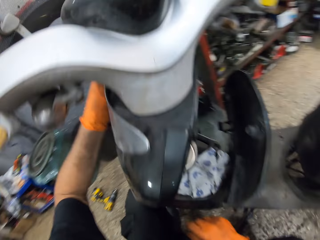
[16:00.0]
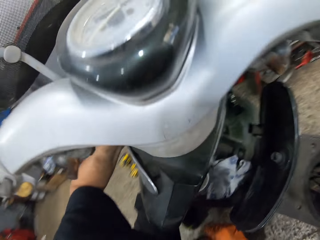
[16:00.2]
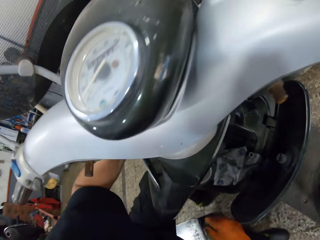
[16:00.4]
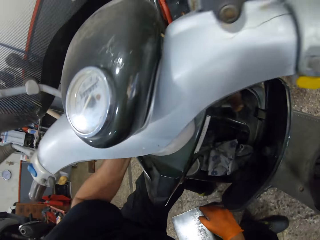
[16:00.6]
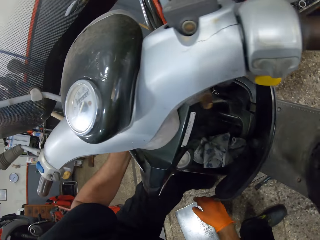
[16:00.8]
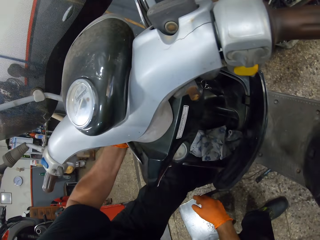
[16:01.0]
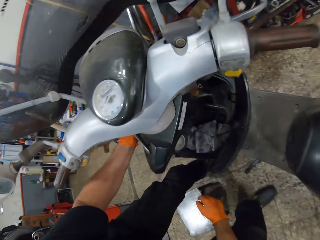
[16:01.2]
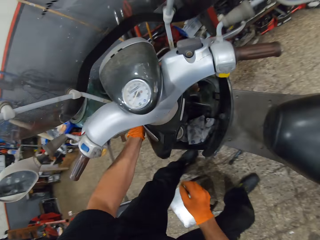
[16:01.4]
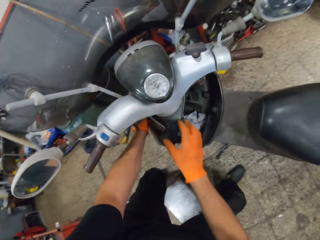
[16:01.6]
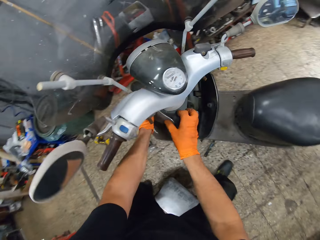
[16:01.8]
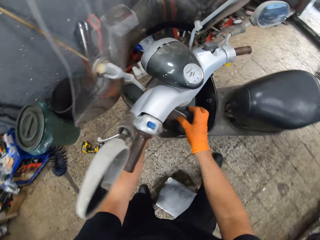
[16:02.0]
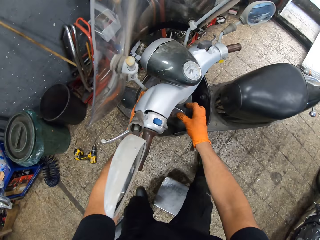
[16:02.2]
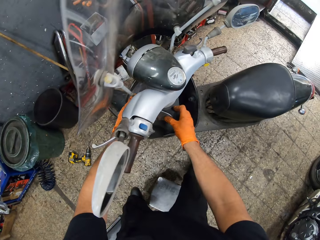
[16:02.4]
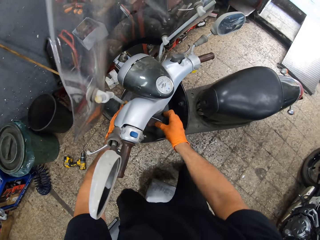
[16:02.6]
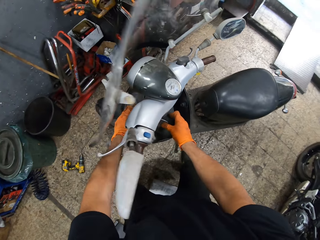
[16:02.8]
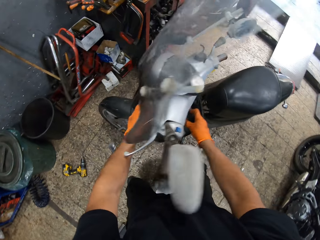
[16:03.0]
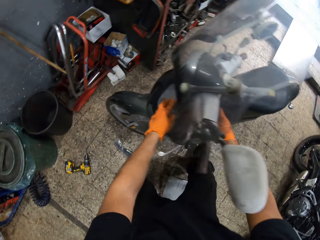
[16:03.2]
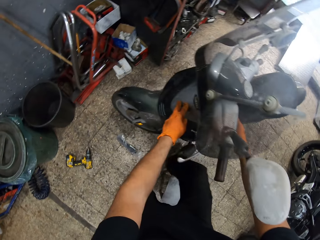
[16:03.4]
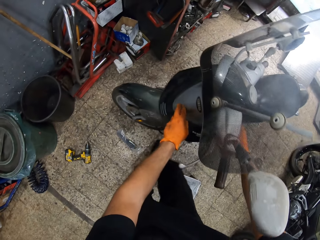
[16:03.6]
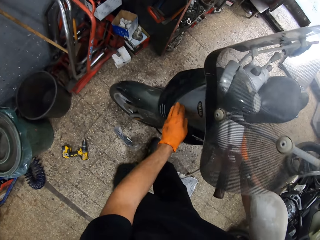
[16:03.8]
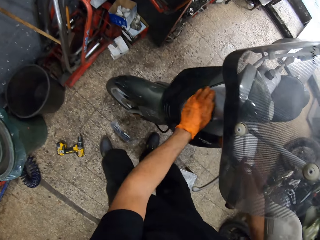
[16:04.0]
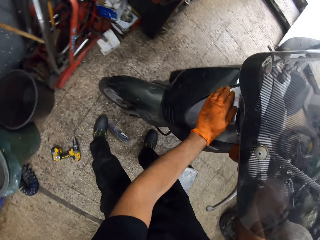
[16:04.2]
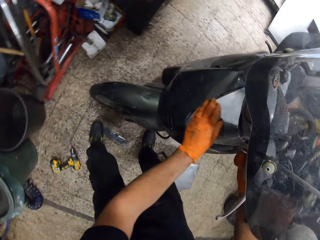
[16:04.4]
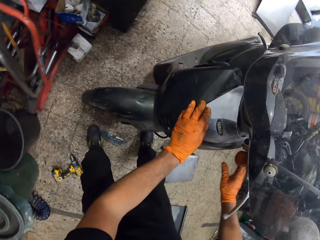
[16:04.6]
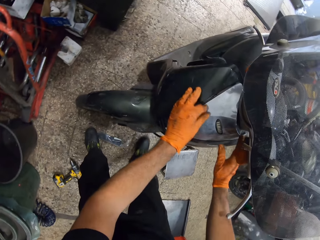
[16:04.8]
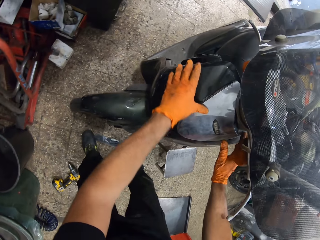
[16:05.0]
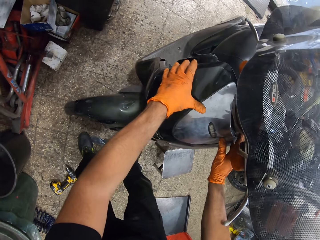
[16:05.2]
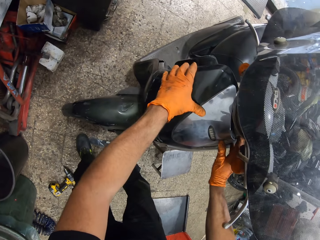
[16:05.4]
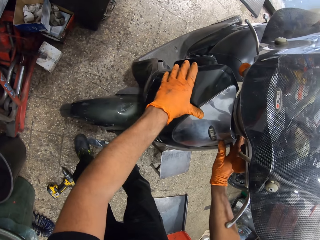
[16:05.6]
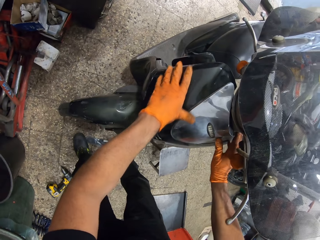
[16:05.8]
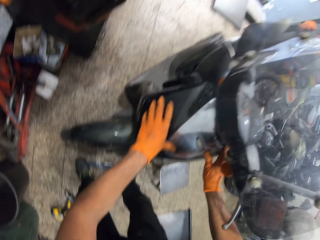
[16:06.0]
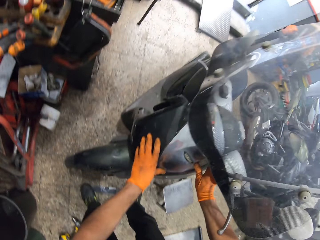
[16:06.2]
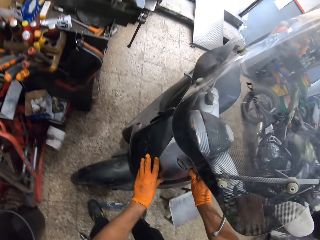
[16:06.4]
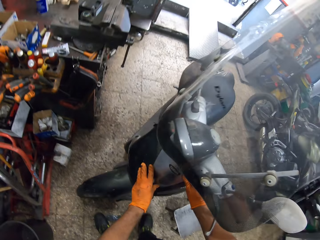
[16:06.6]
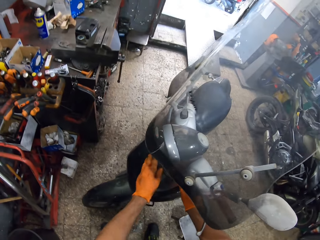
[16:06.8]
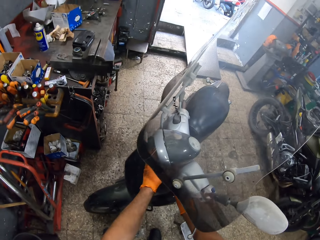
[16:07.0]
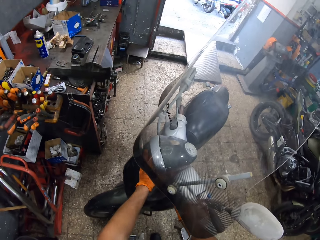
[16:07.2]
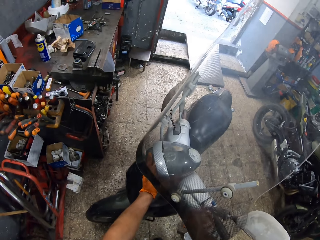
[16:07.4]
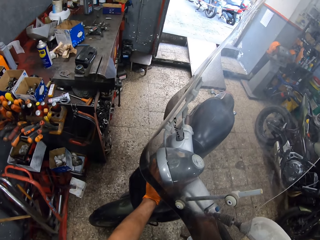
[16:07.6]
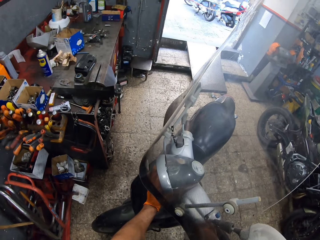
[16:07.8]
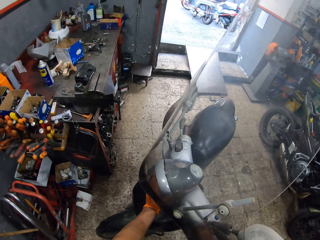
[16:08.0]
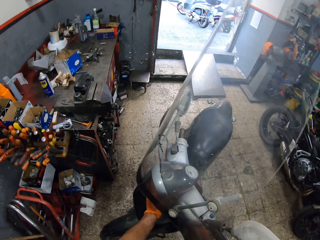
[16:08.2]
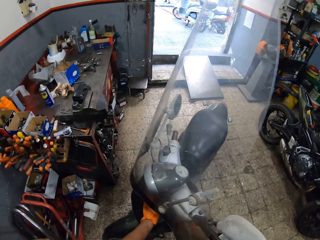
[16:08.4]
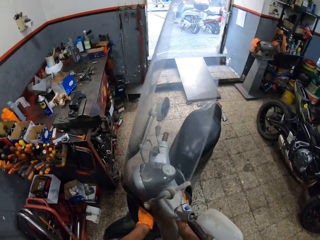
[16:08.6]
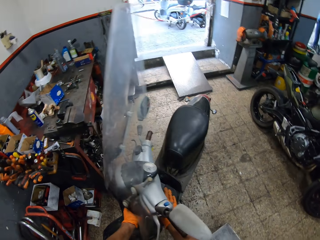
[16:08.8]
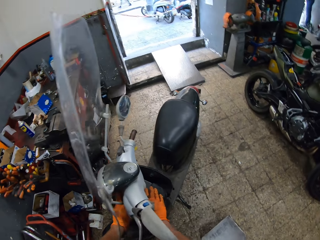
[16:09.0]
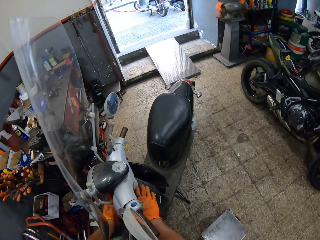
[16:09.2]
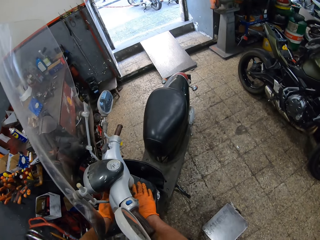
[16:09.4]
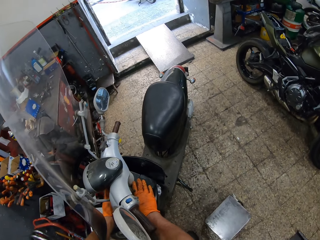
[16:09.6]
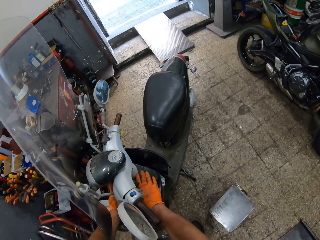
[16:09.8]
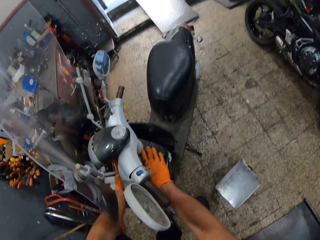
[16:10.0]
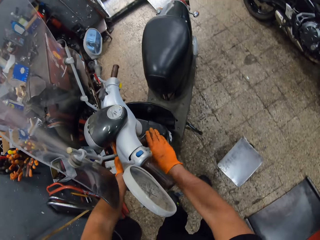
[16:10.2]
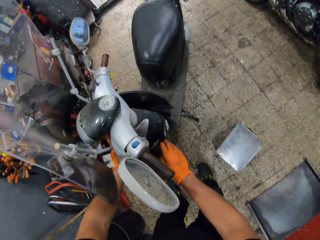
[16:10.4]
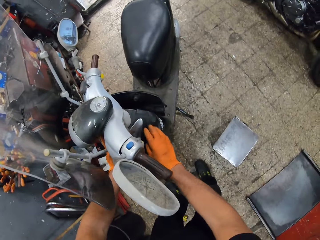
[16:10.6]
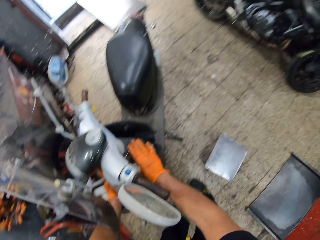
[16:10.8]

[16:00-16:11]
The camera wearer looks at the moped. They stand up. They hold the moped with both hands. They look at the moped. They place the motorcycle's hood on the motorcycle. They make a step. They look at the moped. They examine the moped. They look at the moped. They examine the moped.

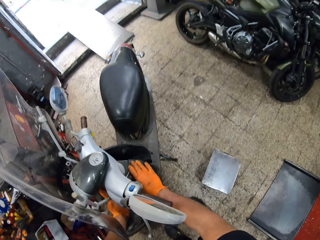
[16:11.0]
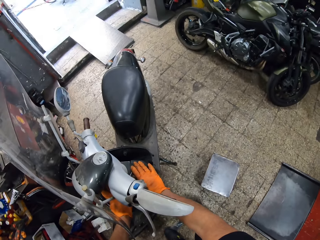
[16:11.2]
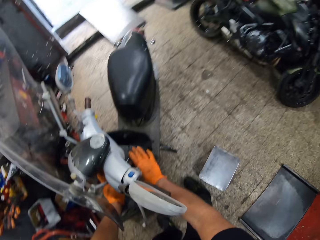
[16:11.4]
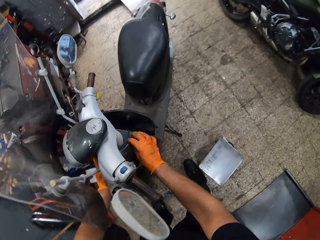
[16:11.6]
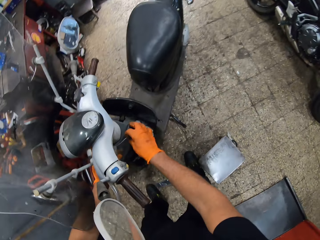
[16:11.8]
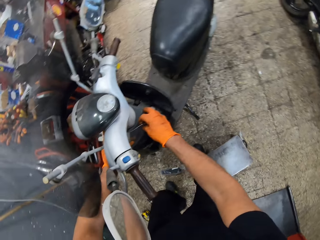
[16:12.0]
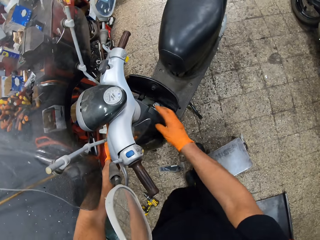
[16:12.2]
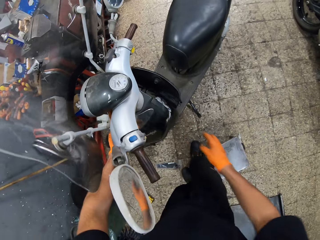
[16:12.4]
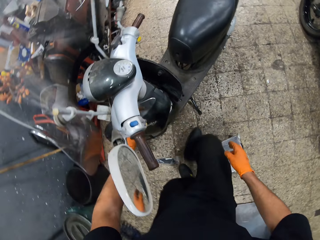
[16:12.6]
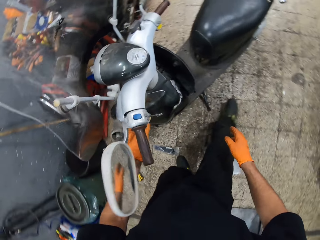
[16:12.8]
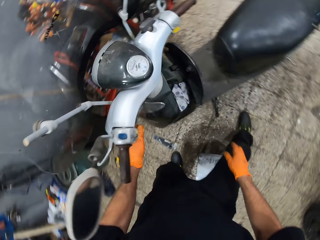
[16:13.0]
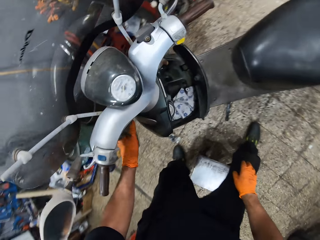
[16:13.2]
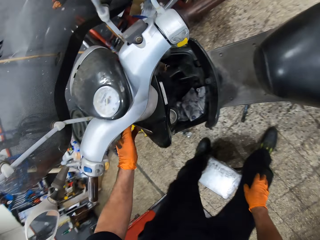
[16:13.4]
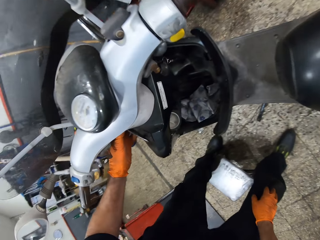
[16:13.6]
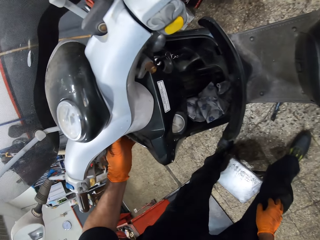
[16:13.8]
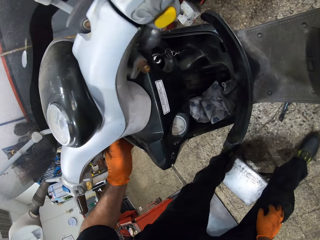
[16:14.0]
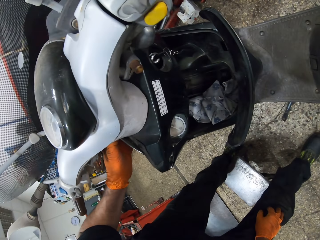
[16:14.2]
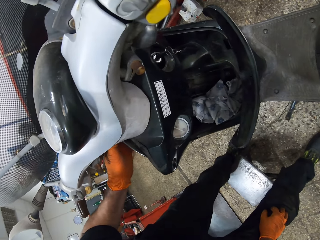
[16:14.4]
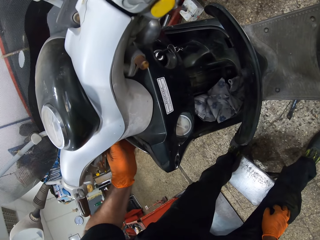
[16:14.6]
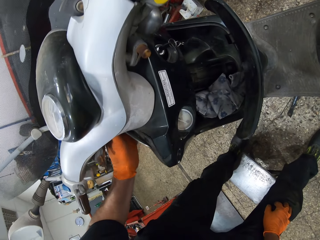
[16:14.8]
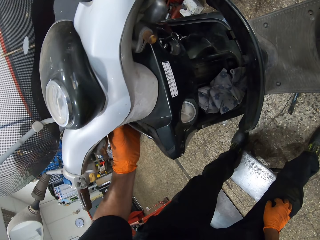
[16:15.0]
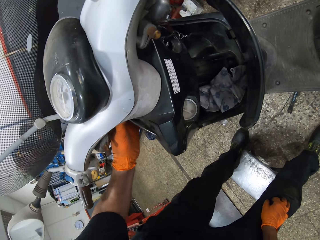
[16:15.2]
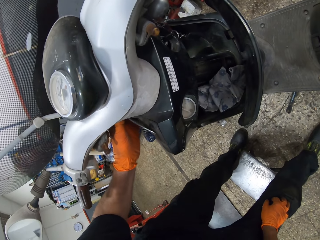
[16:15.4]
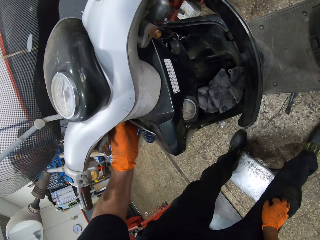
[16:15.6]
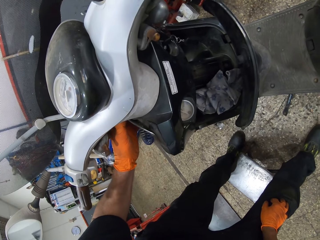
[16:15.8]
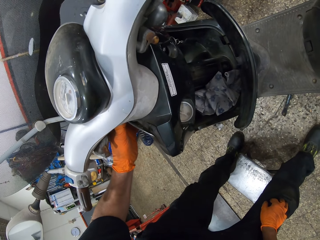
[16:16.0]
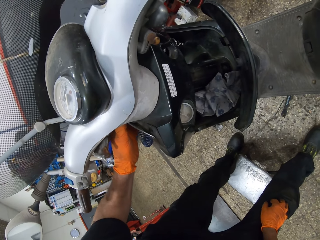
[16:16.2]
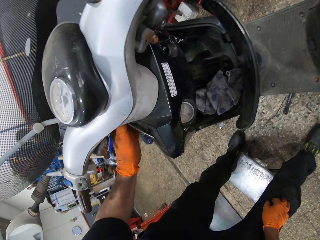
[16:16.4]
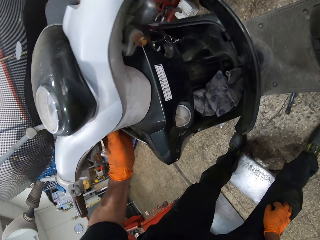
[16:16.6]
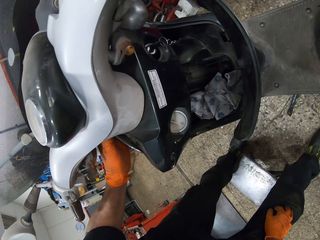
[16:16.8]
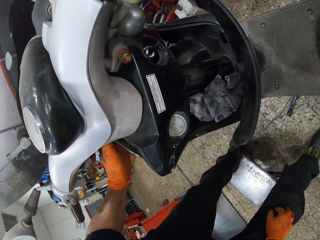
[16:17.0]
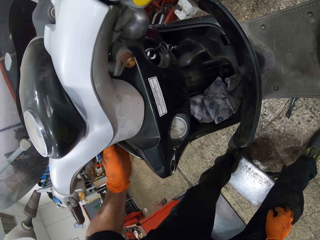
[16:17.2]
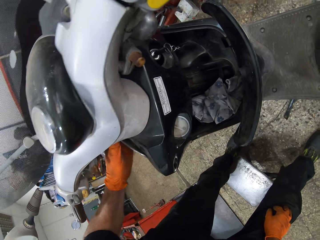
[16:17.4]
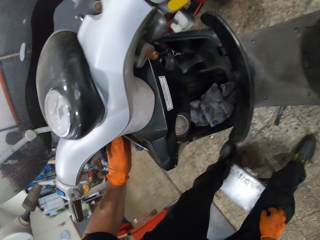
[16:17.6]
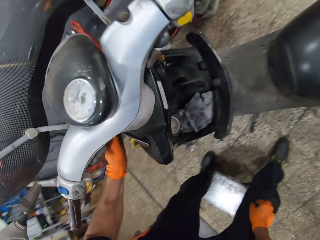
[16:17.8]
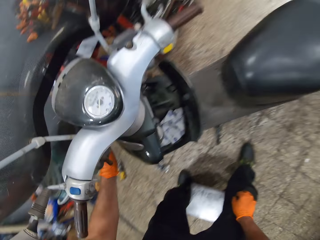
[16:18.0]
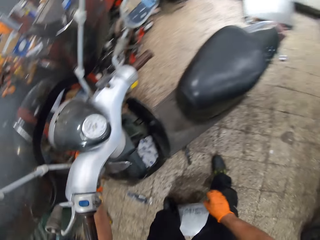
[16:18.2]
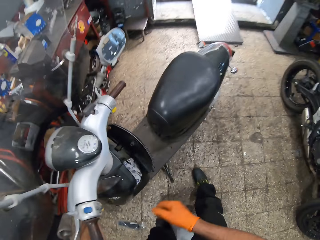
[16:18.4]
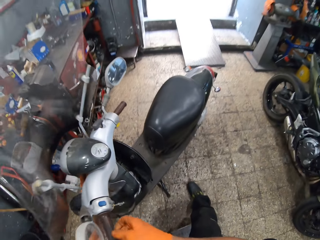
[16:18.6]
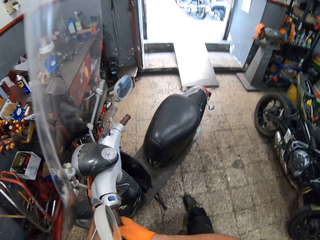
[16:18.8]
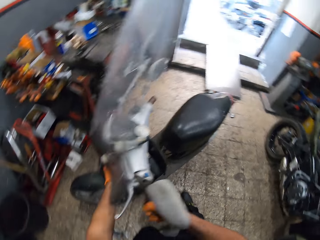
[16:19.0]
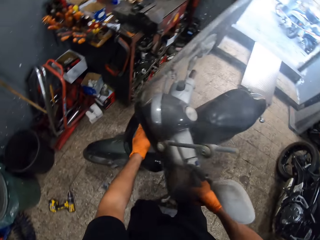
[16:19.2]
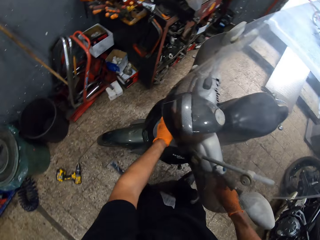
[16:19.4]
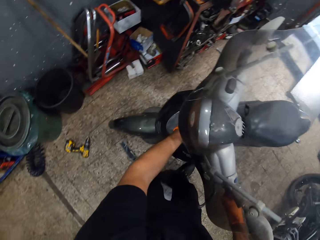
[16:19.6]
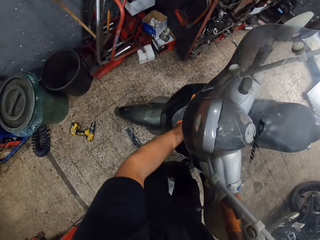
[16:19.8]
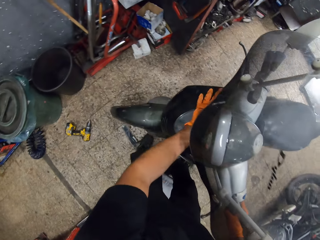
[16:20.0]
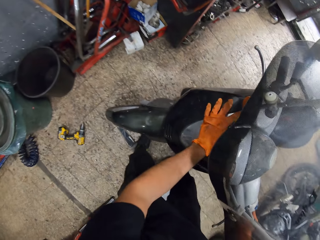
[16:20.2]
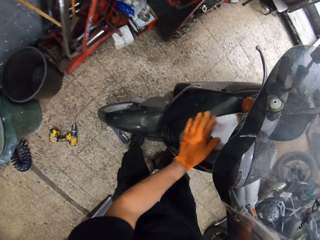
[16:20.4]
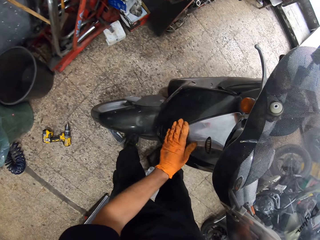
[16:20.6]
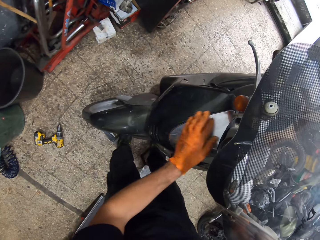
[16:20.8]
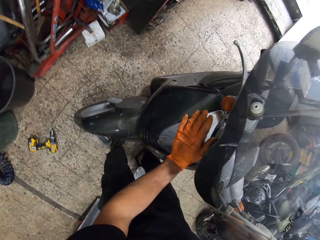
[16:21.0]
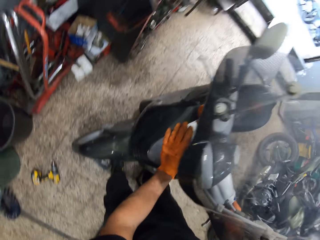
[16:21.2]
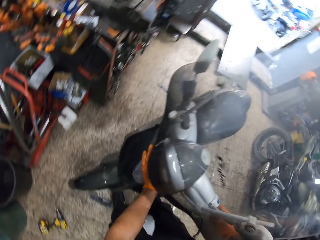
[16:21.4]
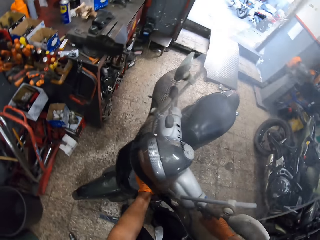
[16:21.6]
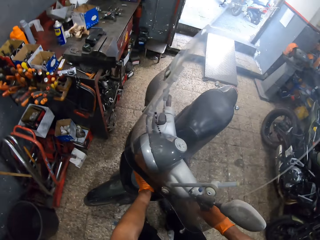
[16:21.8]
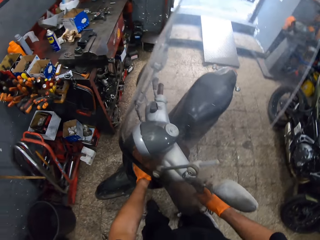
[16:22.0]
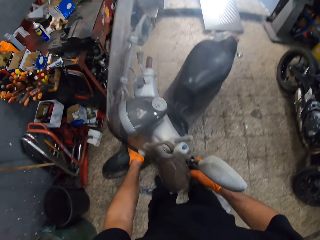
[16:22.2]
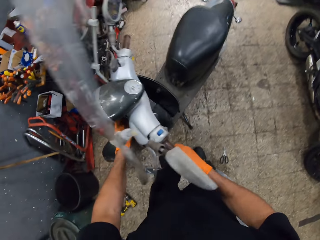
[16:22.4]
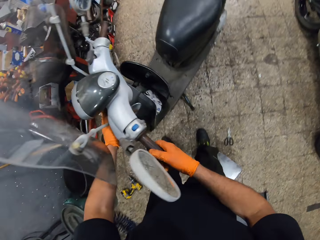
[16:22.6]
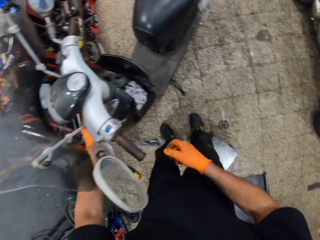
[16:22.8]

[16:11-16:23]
The camera wearer makes a step. He lets go of the moped with the right hand. He makes a step. He looks at the moped. He examines the moped. He holds the moped with both hands. He holds the motorcycle's throttle with his right hand. He makes a step. He examines the moped.
